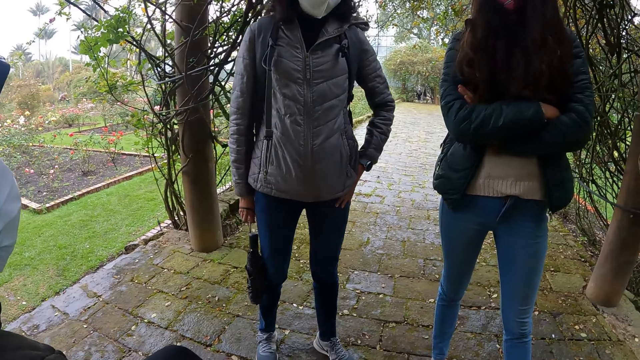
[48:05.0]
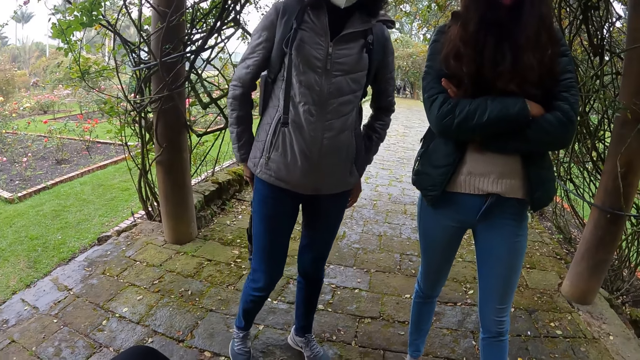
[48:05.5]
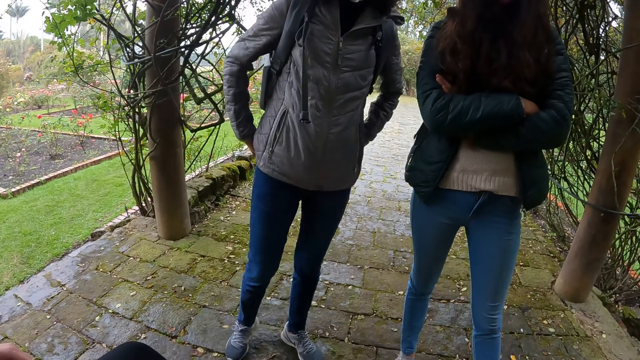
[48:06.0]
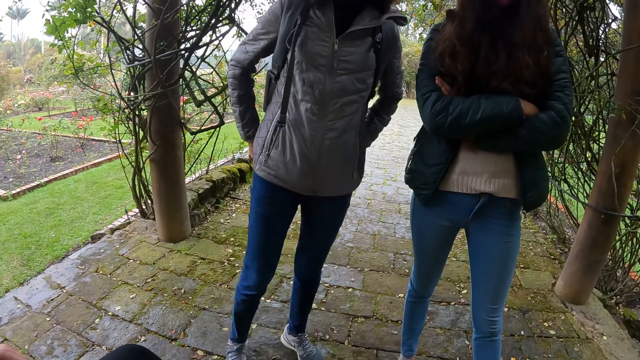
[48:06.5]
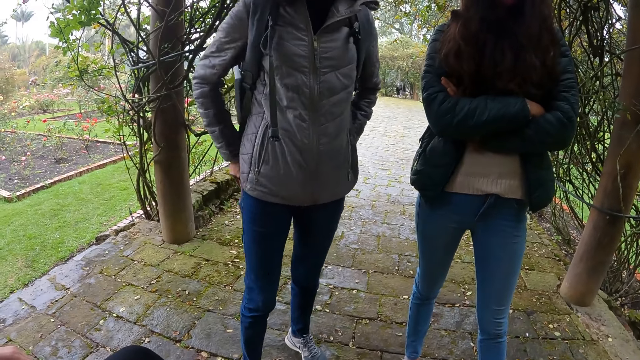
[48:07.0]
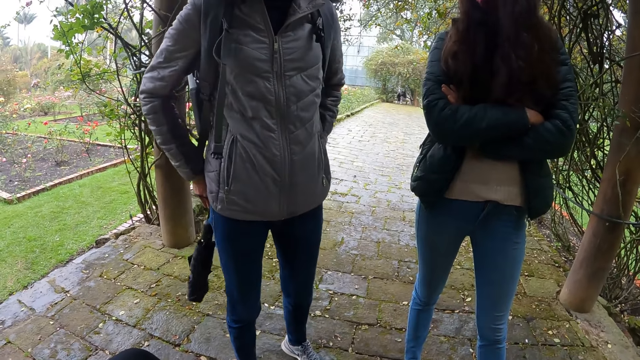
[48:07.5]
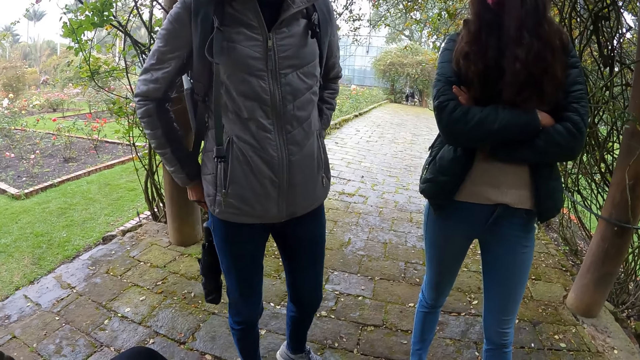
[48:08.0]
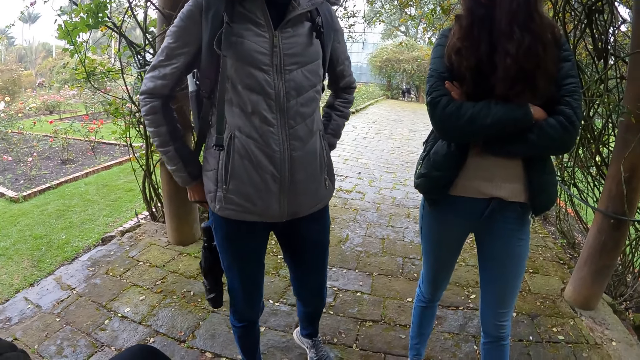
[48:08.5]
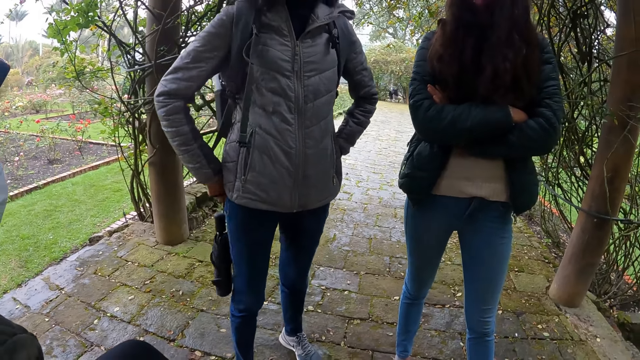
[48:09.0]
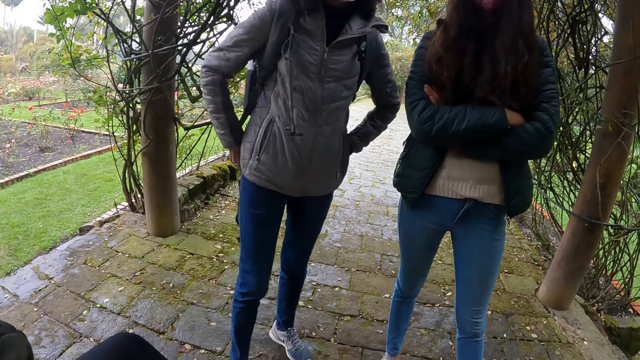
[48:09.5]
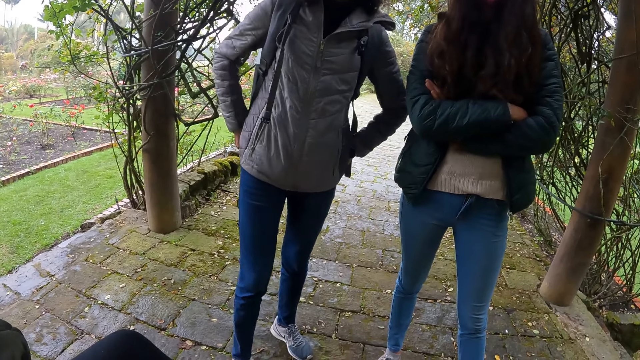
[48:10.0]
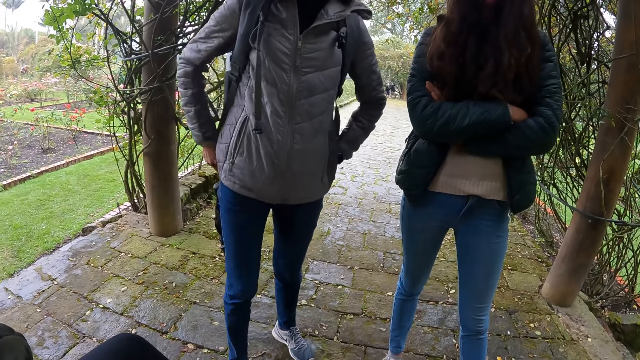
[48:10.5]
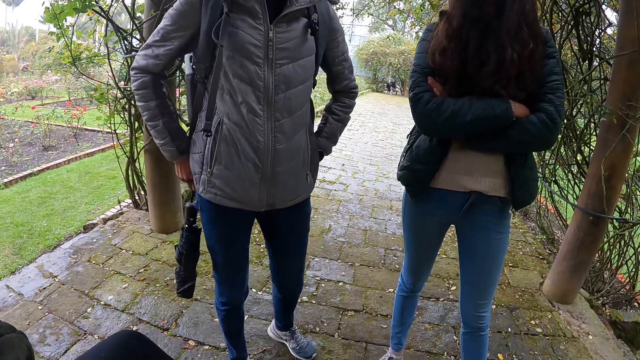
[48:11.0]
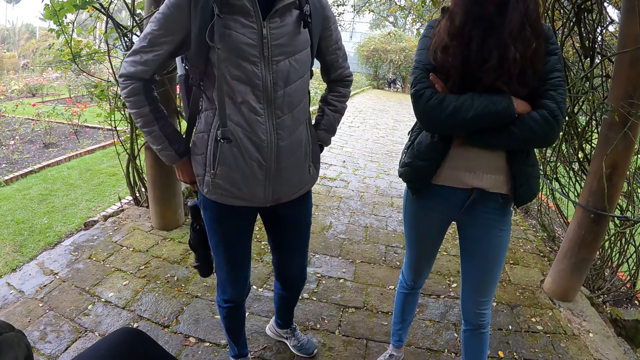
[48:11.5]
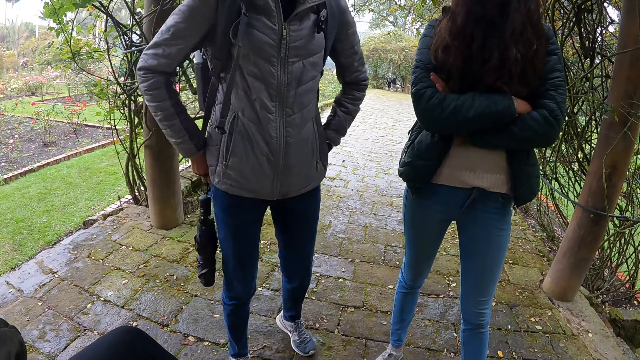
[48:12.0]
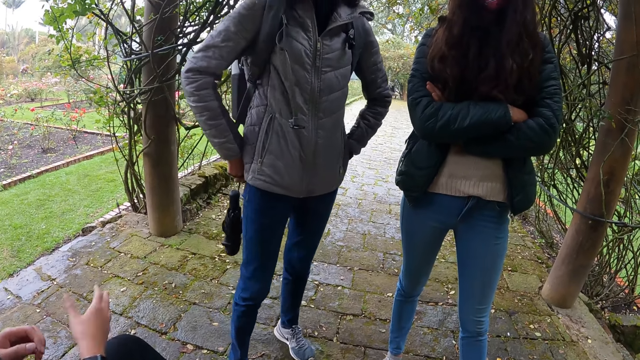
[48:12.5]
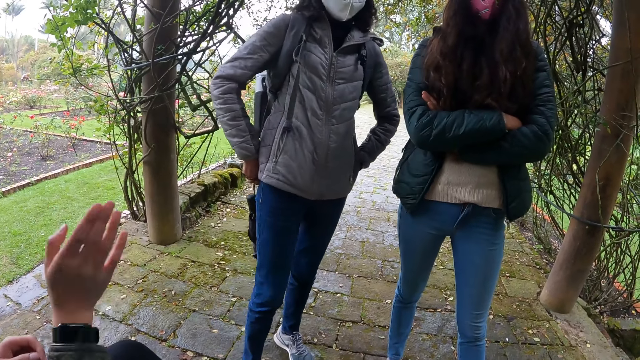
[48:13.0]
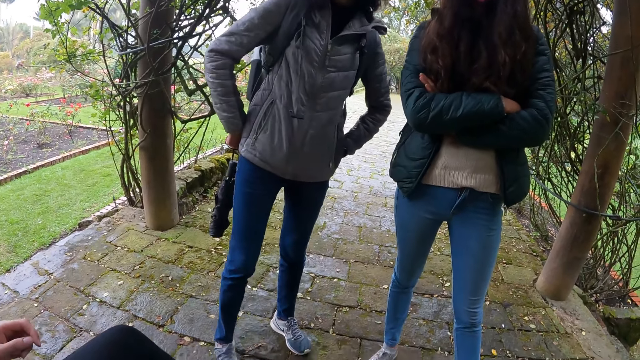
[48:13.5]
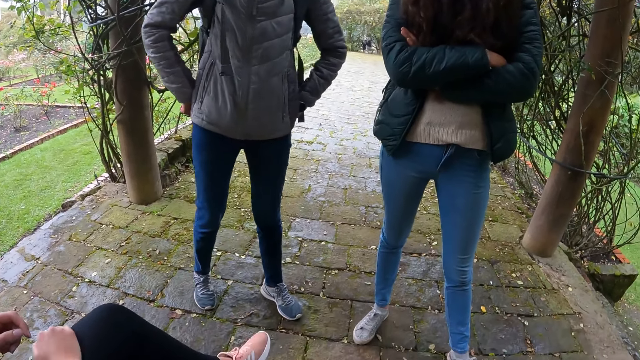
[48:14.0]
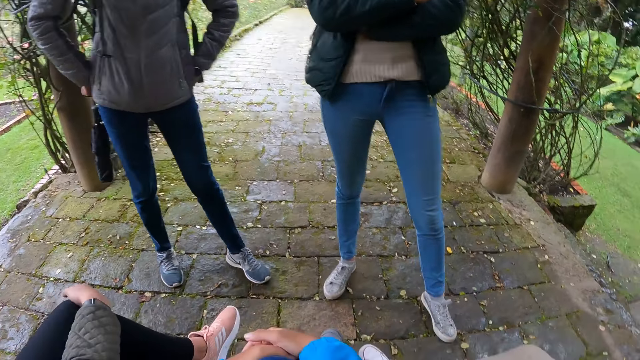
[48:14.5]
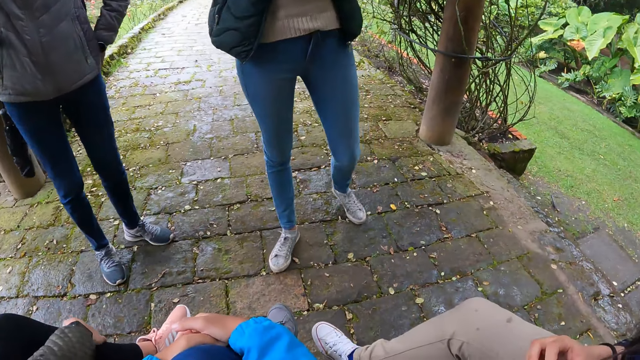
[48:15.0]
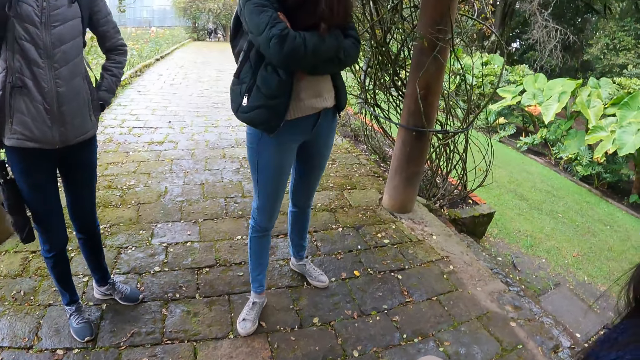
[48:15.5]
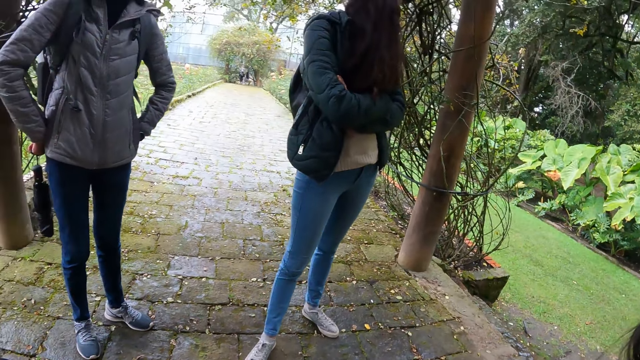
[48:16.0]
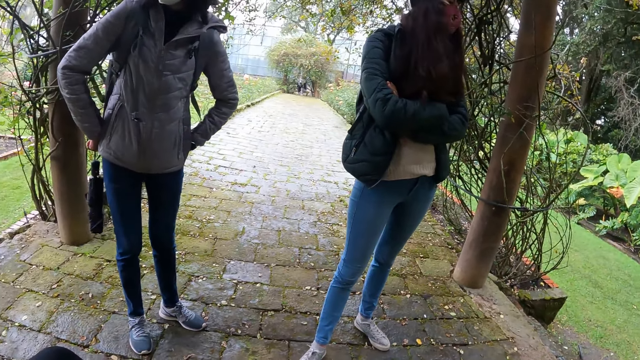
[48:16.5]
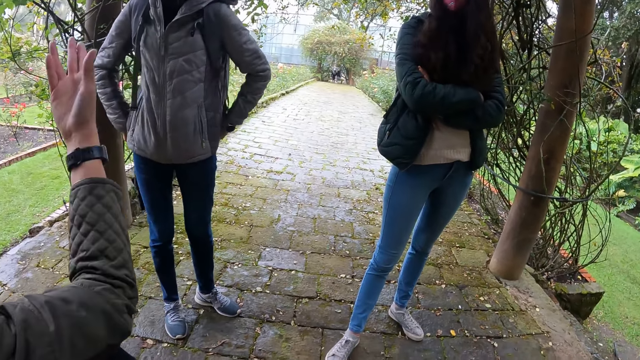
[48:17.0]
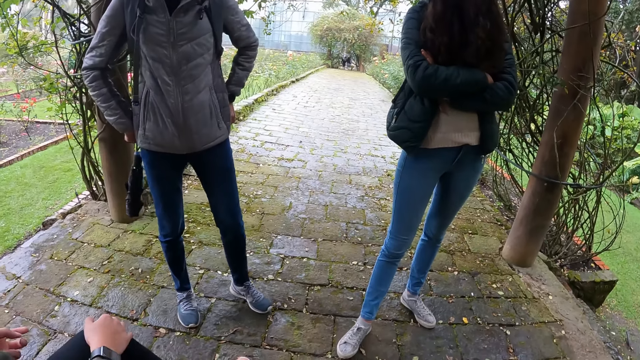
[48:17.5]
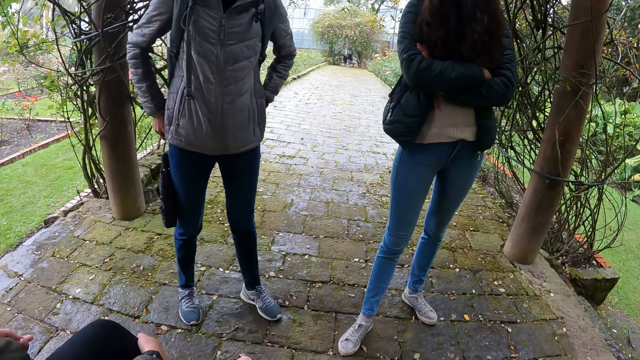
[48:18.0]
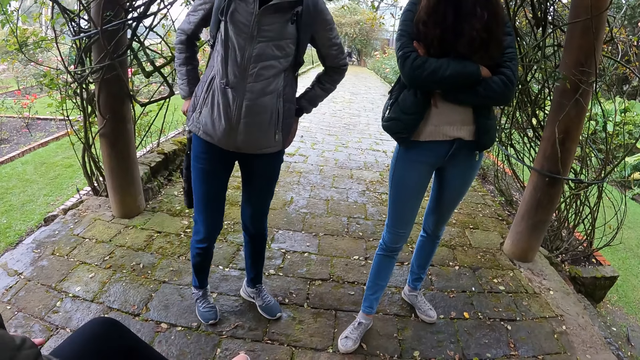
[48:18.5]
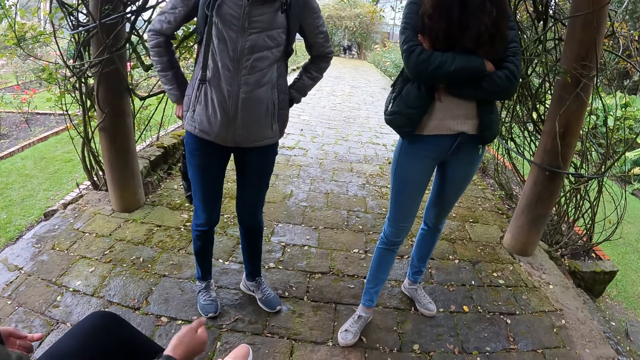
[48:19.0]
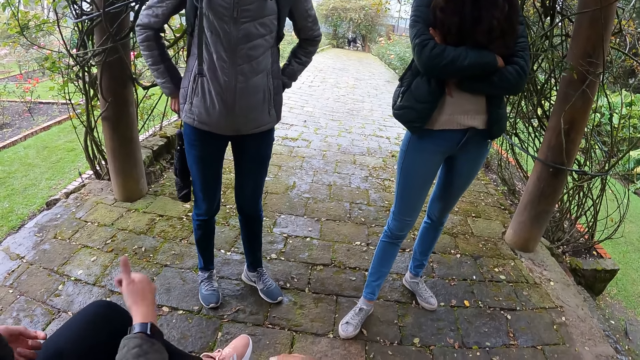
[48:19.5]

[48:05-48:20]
A person puts both hands at the back and moves side by side. A woman raises the right hand. She gestures with her right hand. She touches the foot. The first person and another person move one step back. The woman raises the right hand.

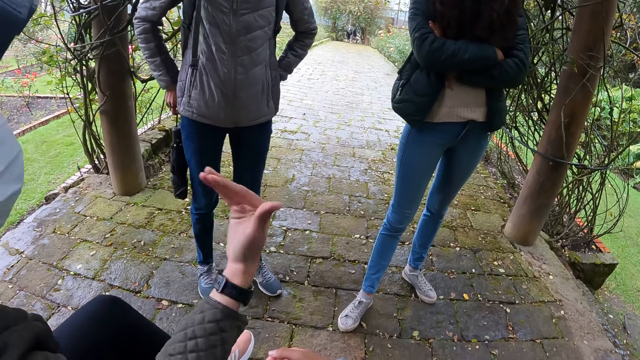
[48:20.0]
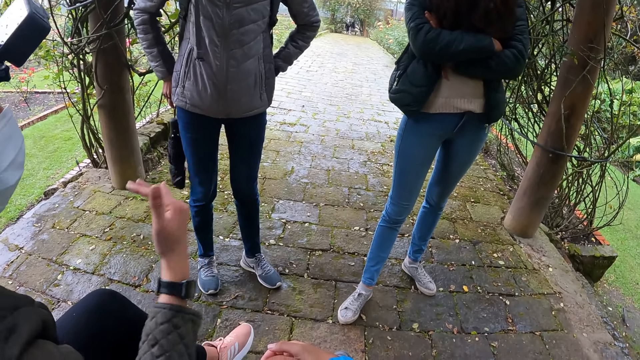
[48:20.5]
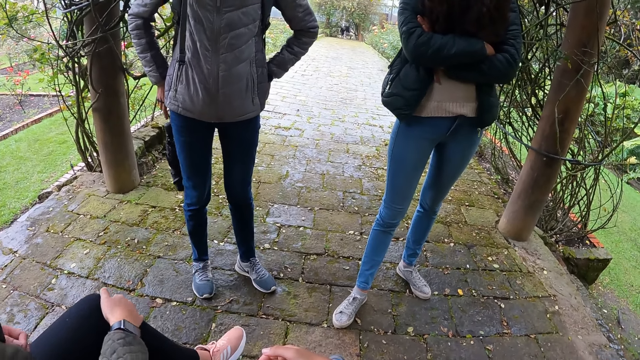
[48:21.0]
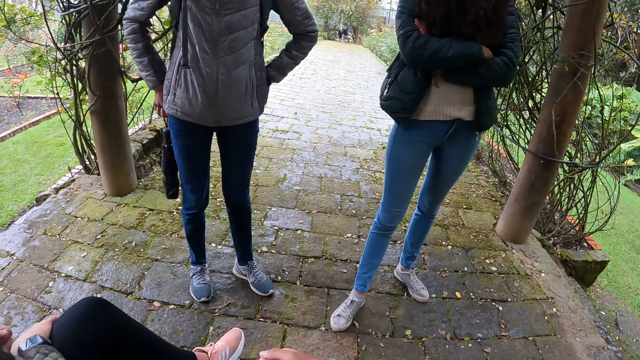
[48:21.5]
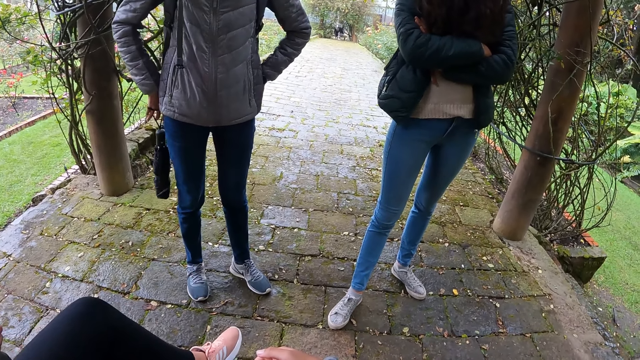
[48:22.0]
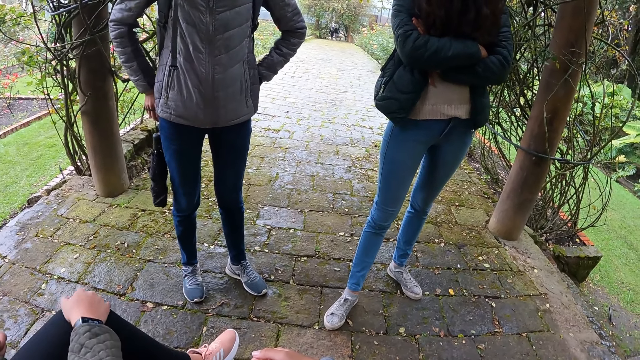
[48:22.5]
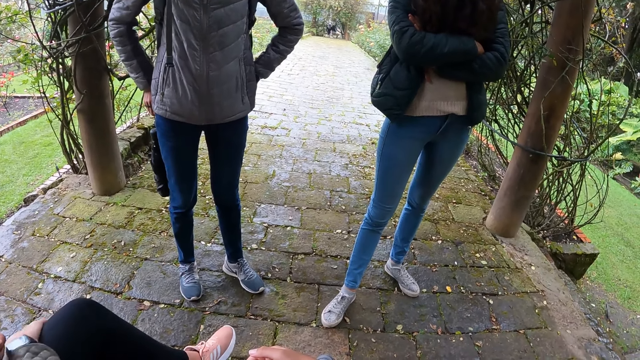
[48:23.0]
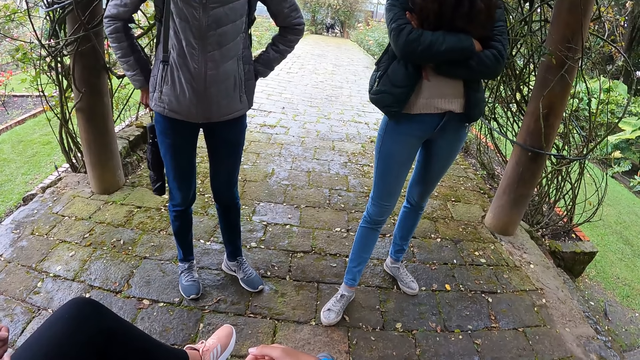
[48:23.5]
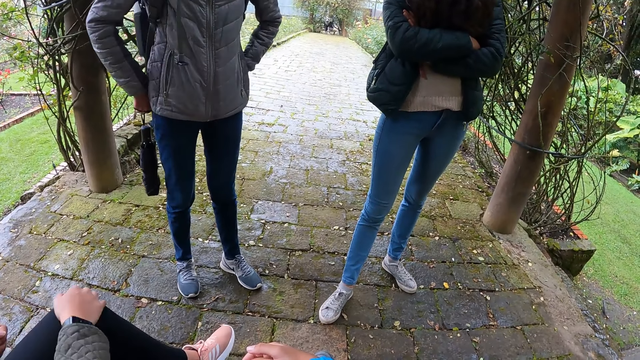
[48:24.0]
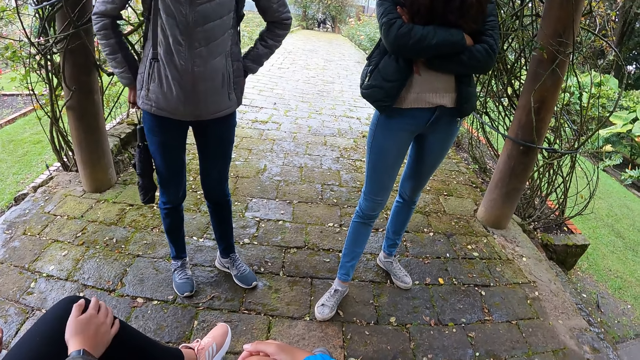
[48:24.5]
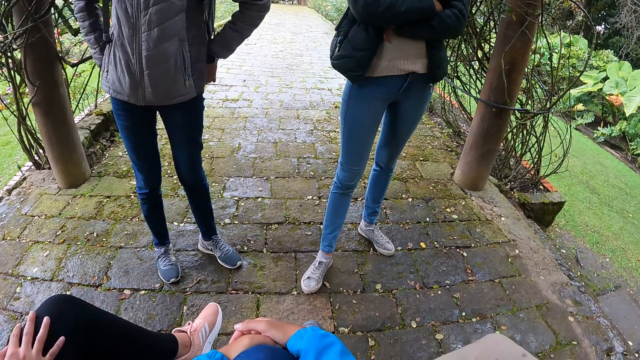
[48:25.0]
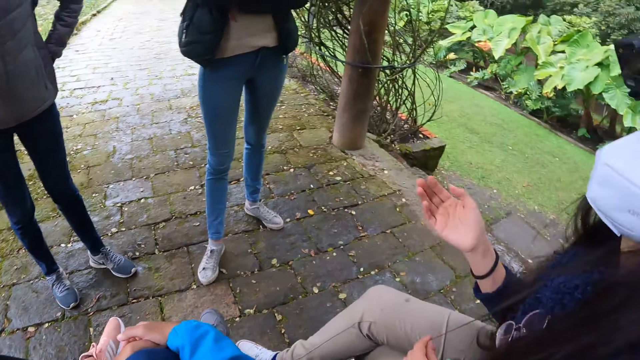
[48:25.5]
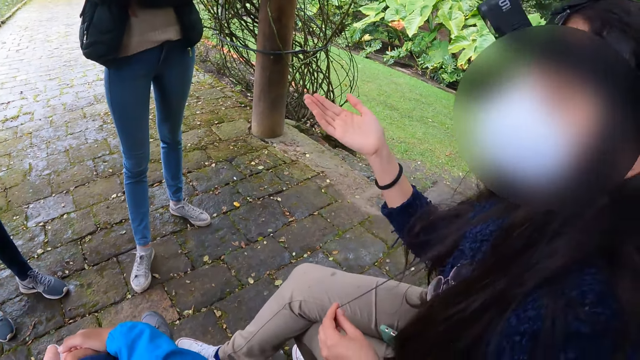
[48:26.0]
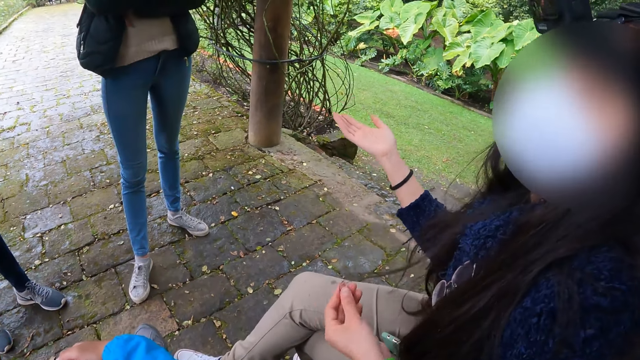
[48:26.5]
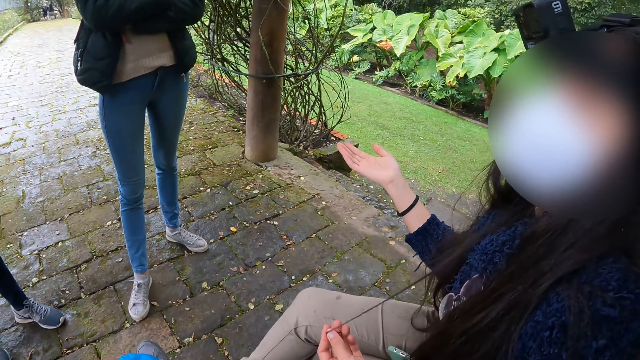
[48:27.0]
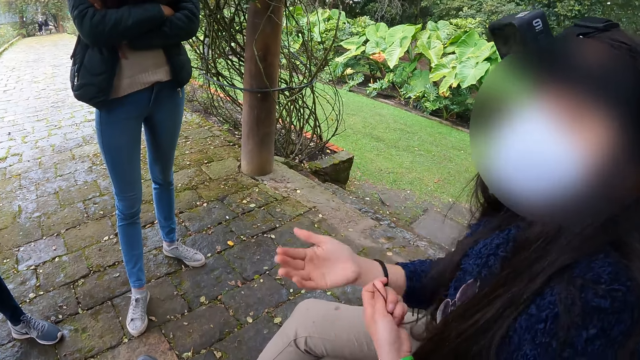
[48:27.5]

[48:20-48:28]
A person touches the foot. Another person swings side by side. A woman gestures with her right hand. A third person raises the right hand, talks to the camera wearer, and holds her hair.
